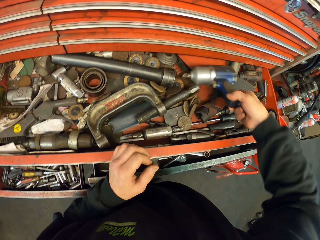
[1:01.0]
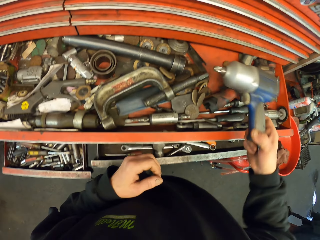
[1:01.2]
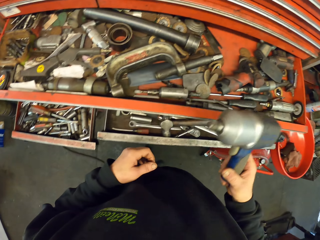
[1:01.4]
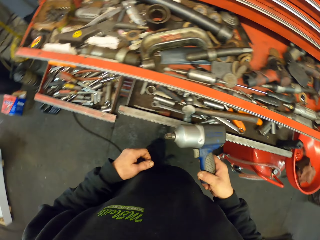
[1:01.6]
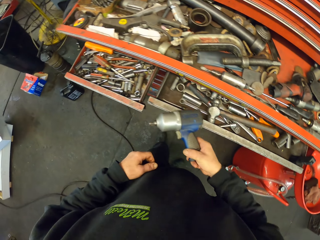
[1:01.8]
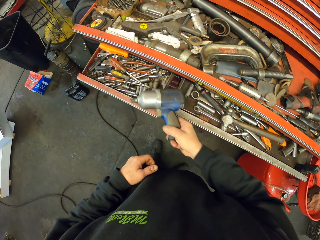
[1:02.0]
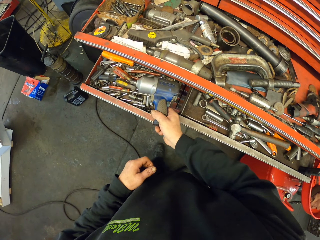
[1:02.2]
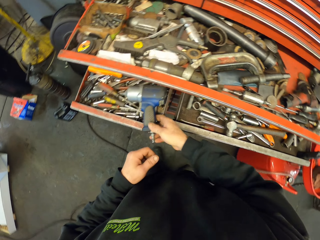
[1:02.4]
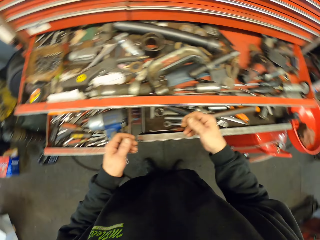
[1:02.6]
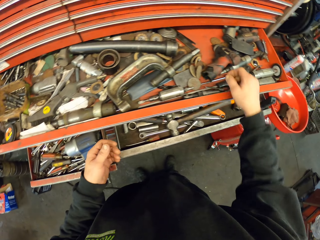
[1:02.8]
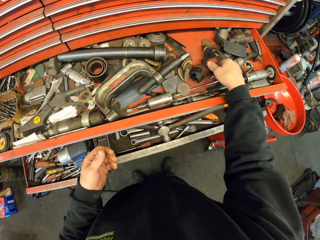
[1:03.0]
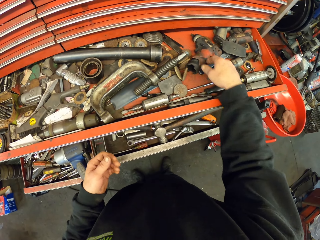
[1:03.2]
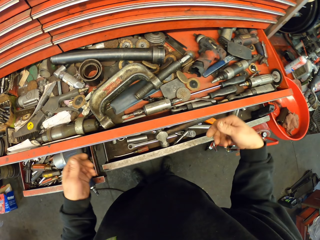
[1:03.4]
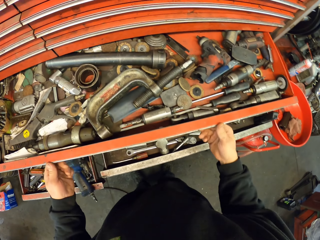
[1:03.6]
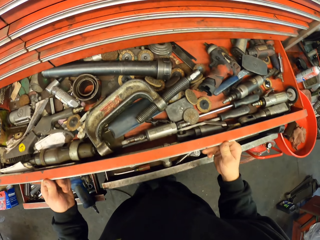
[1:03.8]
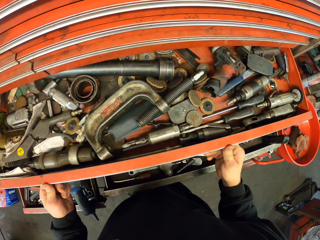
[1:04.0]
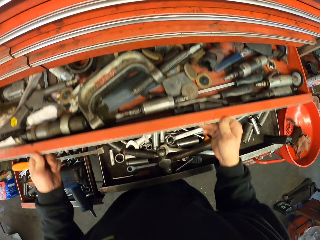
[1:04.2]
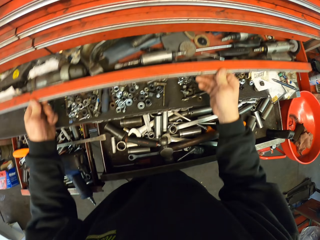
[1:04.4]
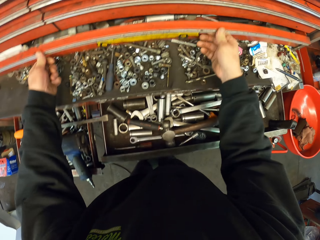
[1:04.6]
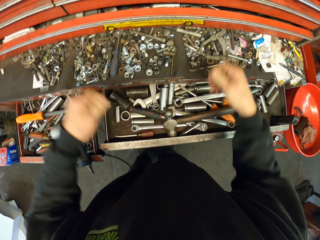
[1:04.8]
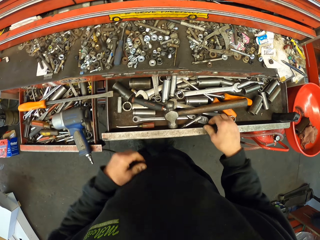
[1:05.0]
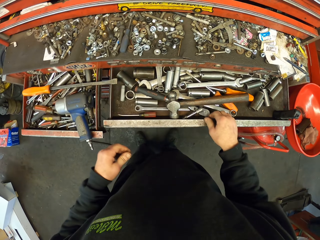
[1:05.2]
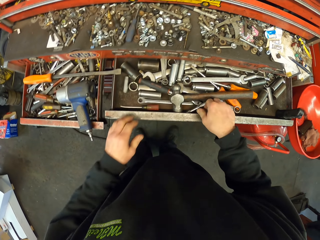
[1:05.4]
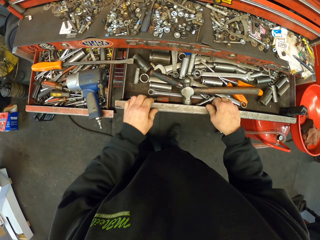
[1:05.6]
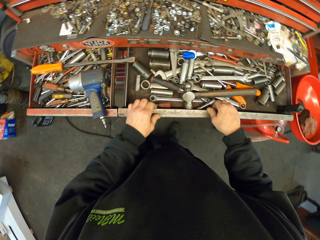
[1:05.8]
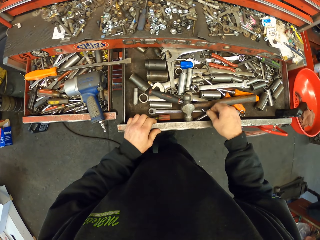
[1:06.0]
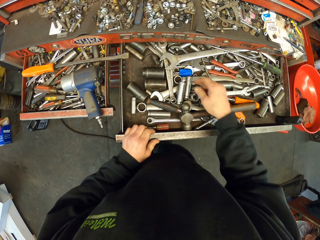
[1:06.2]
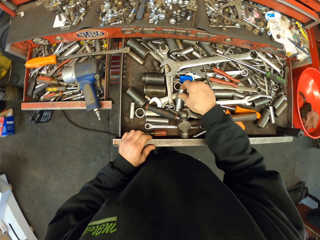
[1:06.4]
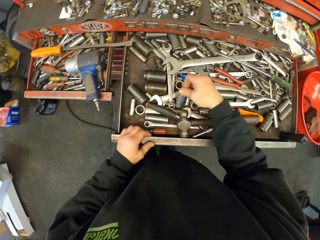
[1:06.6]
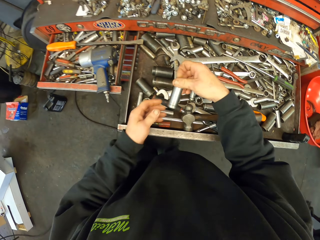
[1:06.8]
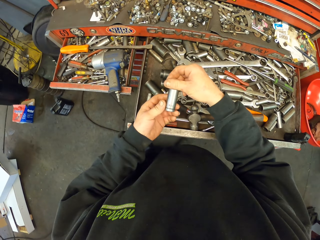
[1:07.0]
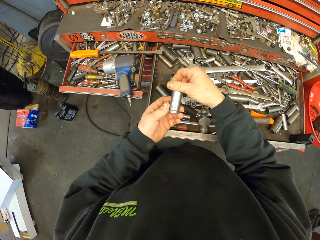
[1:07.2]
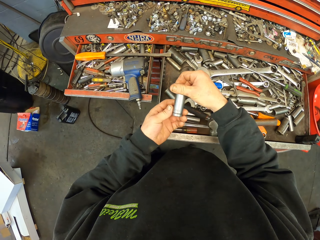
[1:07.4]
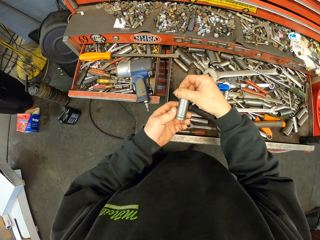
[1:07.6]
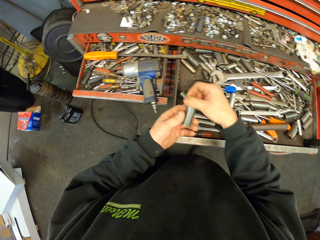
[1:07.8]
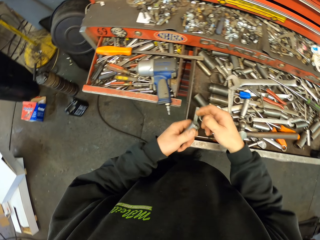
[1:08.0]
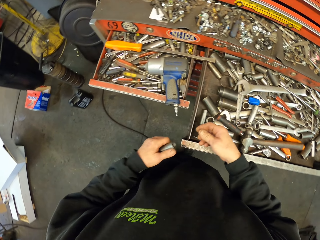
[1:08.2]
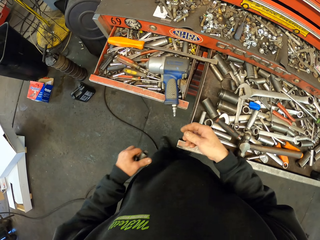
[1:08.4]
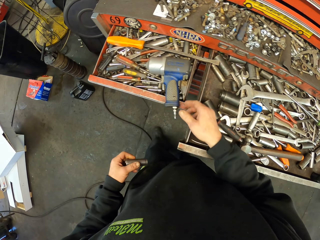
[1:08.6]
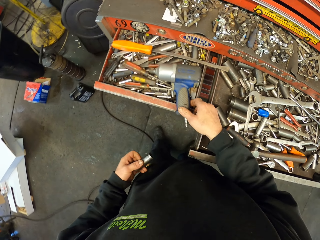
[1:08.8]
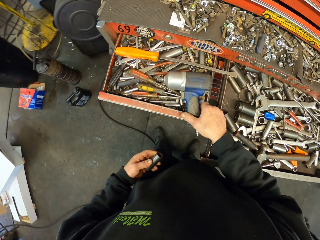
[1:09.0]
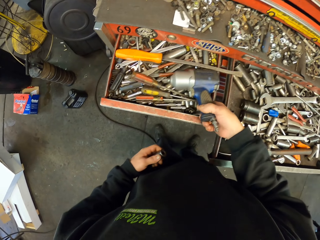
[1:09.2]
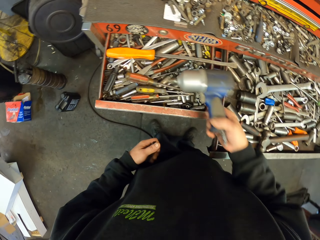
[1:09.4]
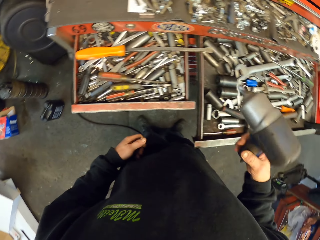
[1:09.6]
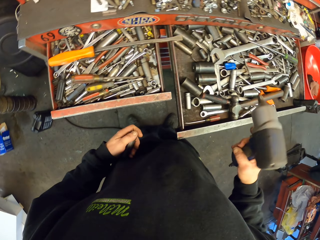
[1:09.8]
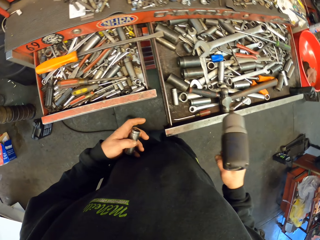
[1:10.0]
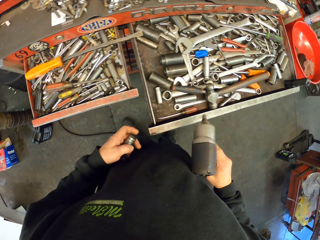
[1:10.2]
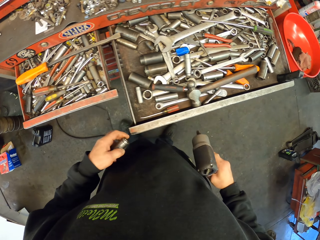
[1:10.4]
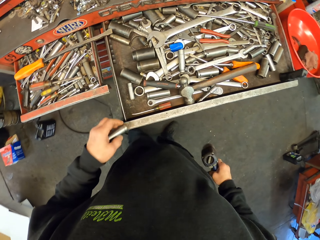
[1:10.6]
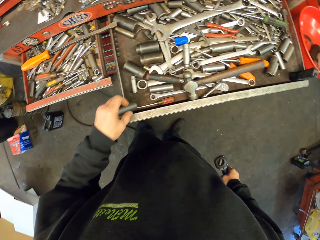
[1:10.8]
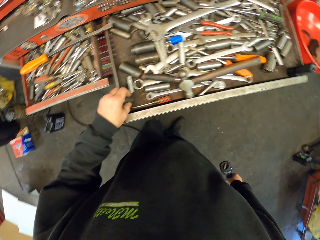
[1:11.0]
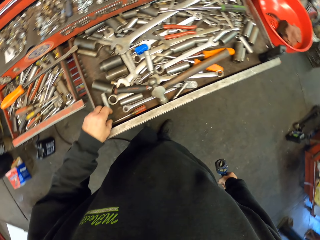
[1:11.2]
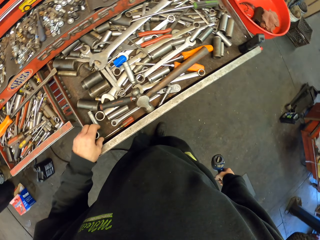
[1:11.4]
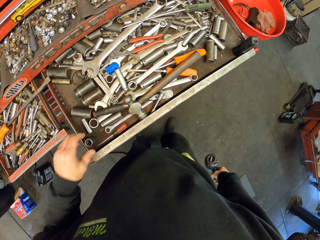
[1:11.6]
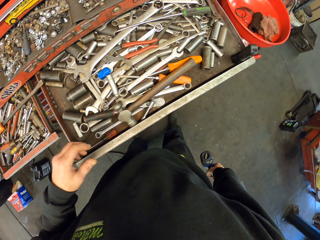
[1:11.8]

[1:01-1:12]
The camera wearer takes a drill out of the tool drawer. They put the drawer aside. They place the drill down. They close the drawer. They pull out a drawer with a tool. They take something from the drawer. They take the drill.

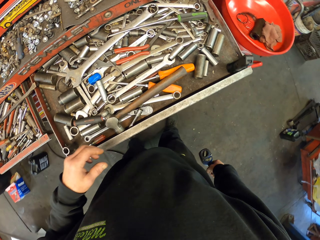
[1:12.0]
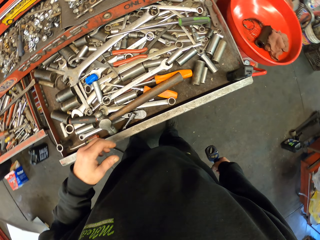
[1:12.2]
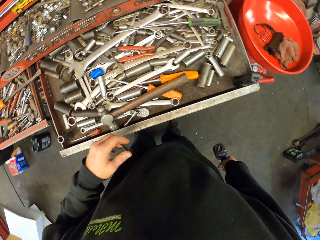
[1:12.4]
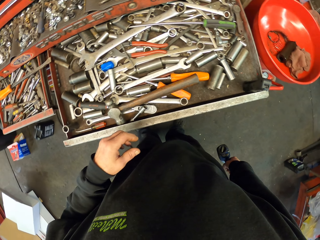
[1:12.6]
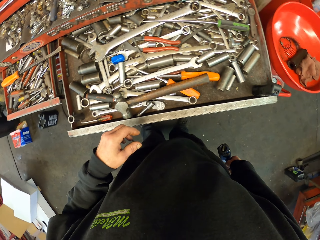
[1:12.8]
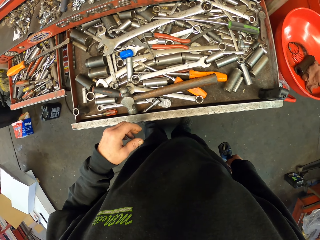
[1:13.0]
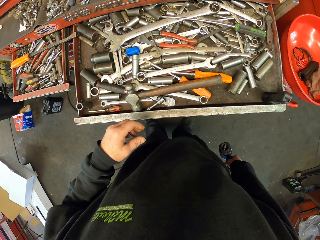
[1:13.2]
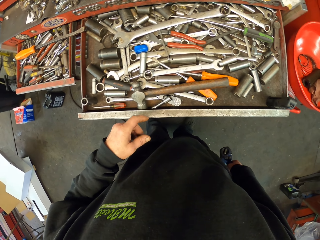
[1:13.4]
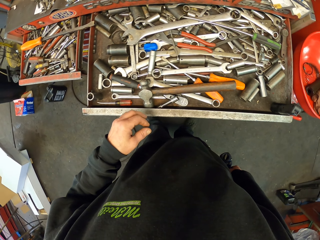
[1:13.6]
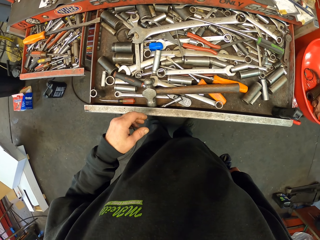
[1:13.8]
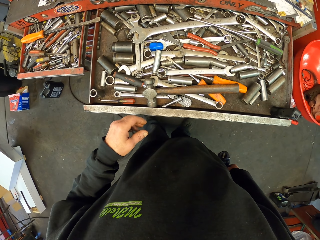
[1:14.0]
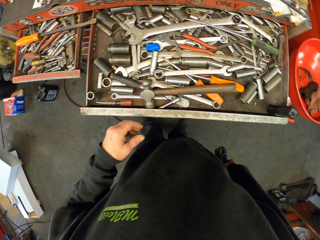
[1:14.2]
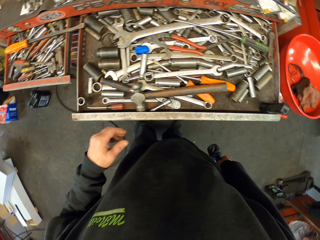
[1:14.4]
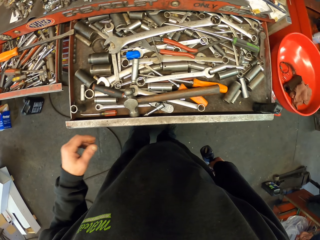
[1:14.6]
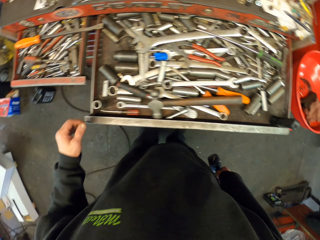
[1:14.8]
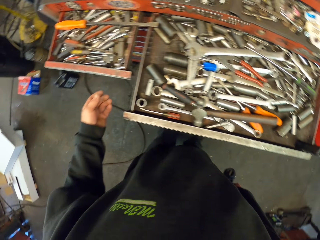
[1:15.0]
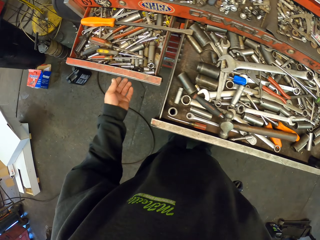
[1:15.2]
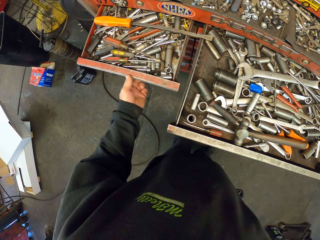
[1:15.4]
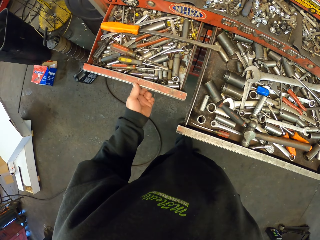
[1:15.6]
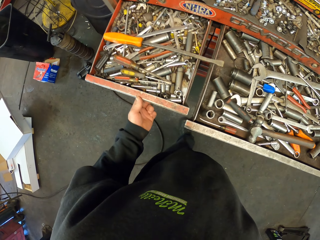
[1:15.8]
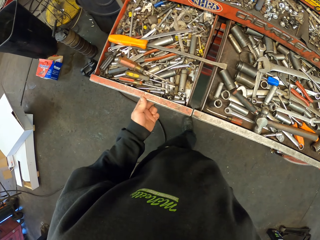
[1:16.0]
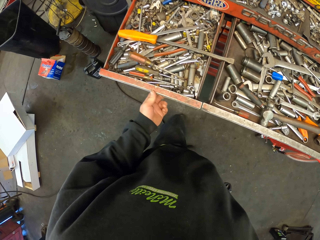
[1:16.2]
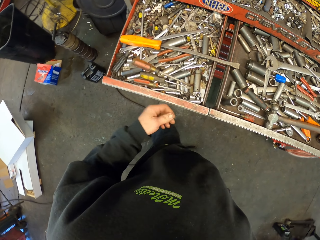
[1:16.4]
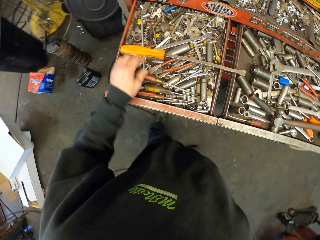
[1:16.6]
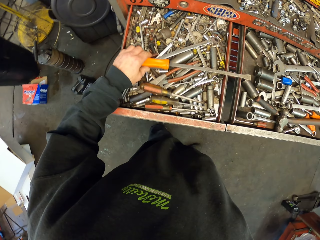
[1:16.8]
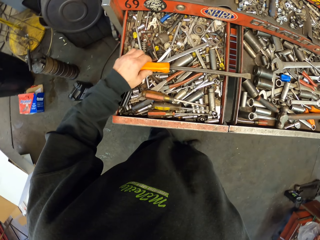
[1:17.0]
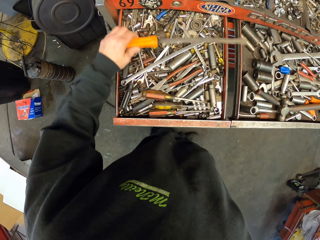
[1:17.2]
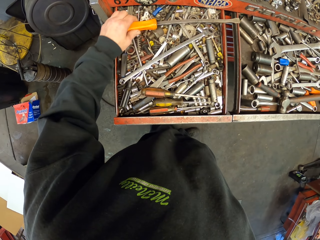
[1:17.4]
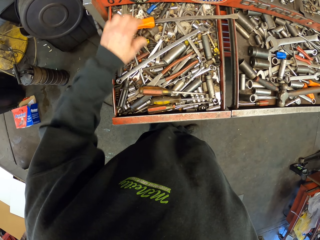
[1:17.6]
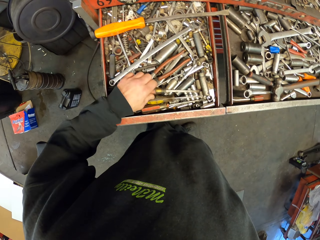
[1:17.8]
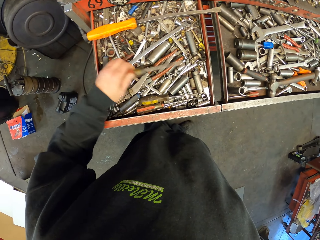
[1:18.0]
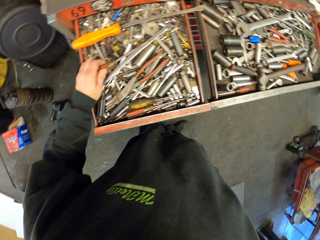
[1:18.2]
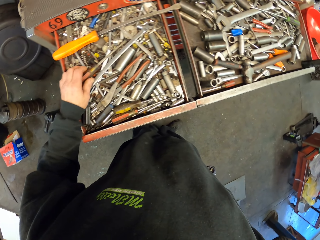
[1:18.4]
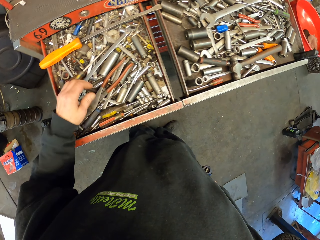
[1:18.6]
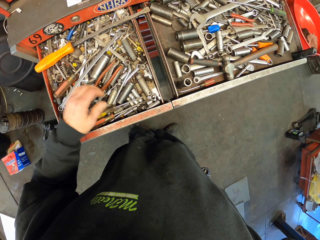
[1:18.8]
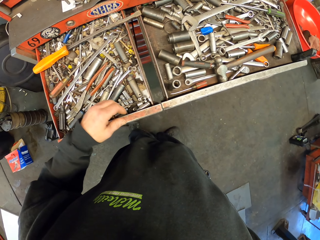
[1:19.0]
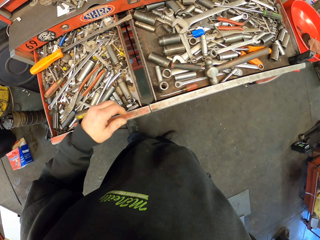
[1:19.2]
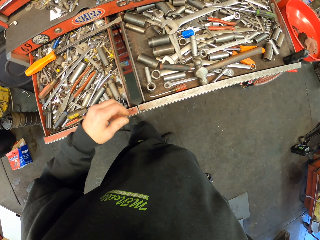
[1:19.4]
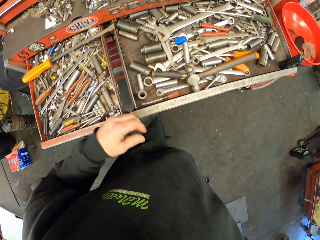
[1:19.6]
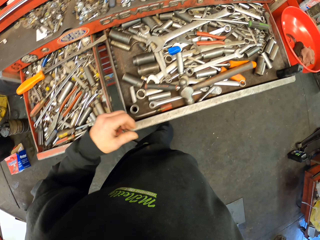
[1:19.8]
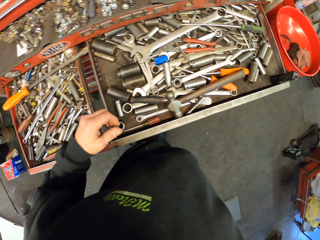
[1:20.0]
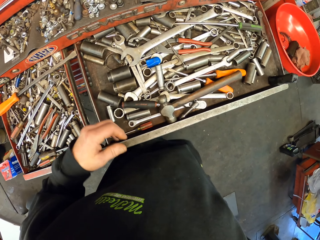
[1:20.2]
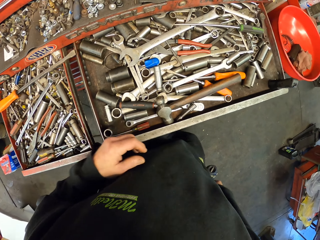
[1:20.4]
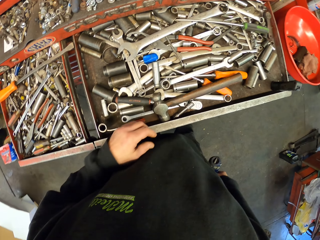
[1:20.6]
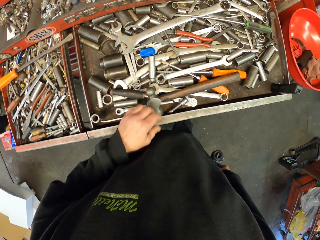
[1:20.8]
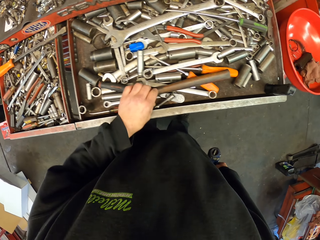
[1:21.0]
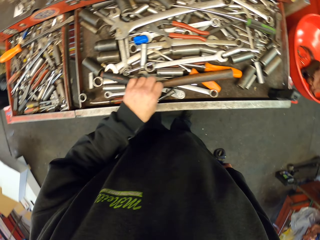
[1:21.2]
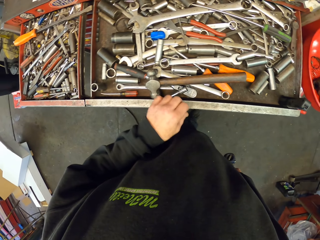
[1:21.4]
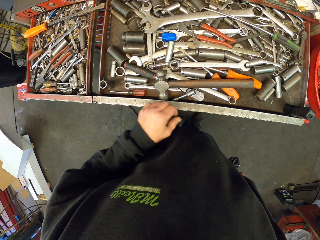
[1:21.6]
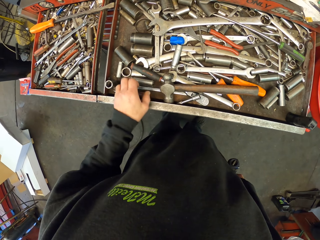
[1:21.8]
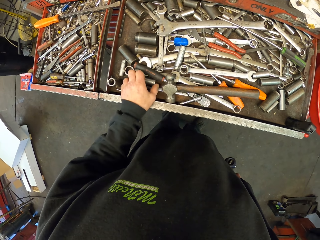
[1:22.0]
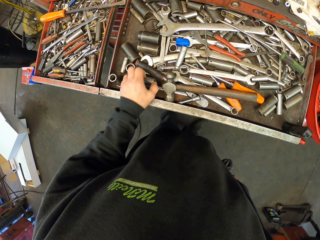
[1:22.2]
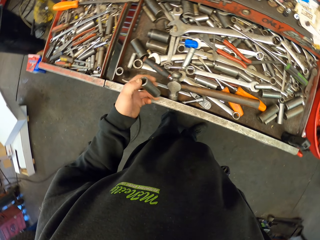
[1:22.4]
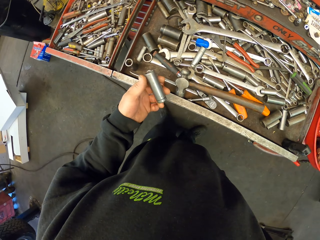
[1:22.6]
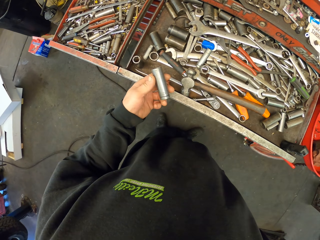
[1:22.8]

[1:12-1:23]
The camera wearer puts something on the drawer. They look around. They pull out a drawer with a tool. They move something. They check tools in the drawer. They search through the drawer. They move around.
